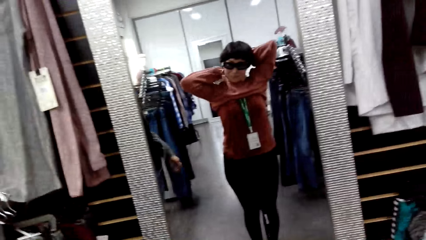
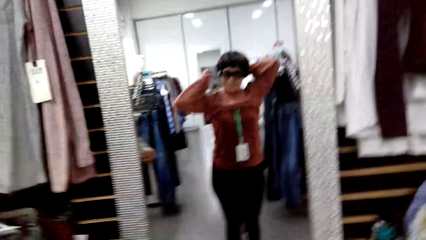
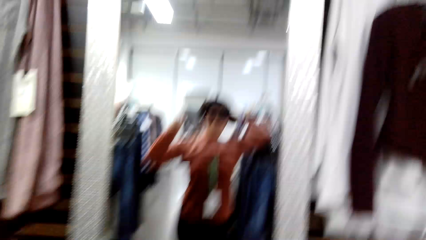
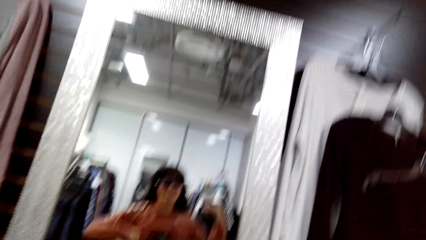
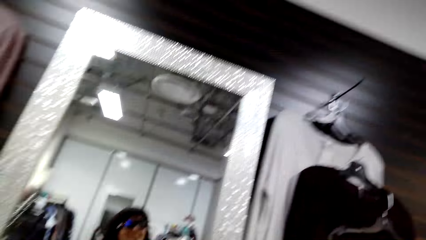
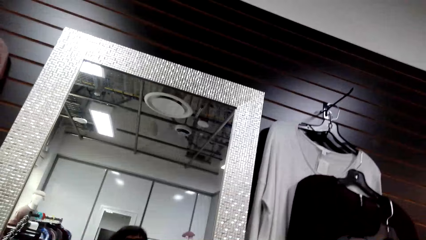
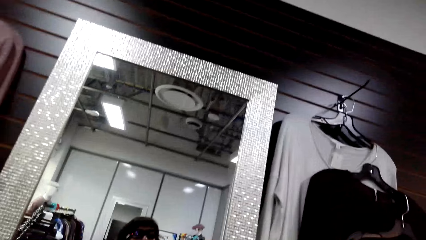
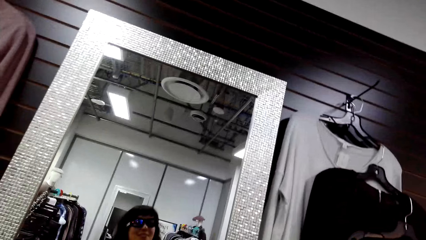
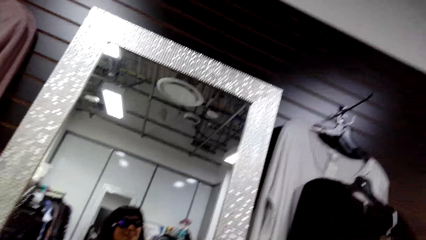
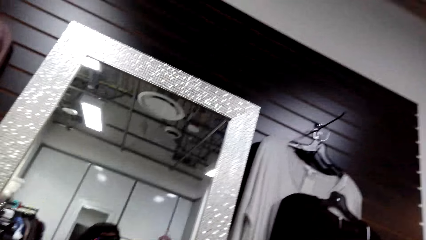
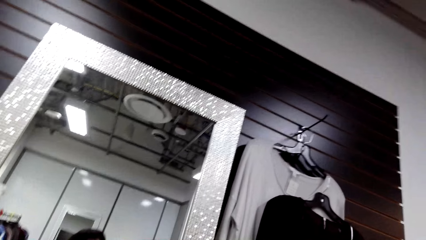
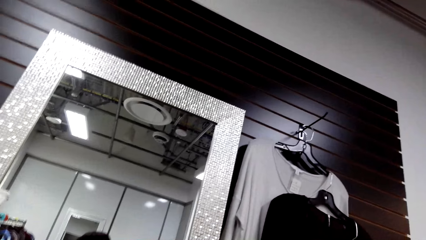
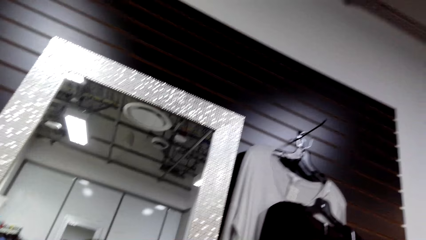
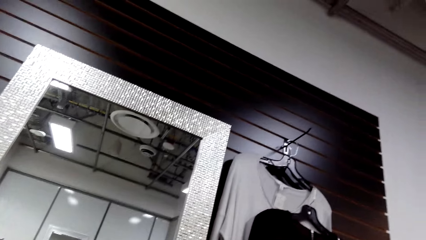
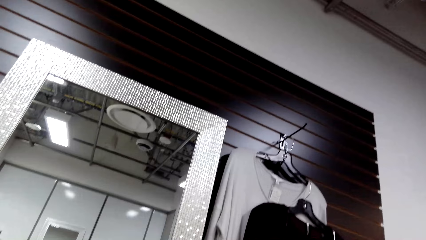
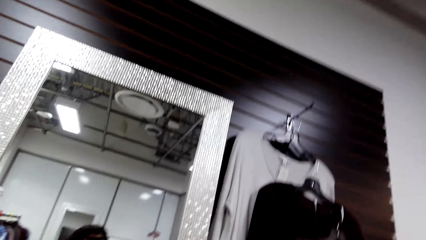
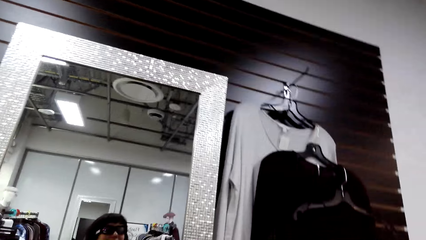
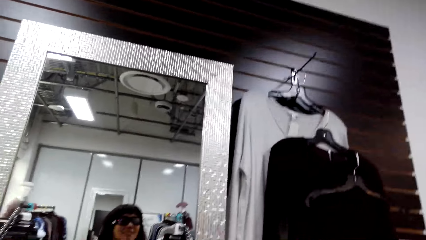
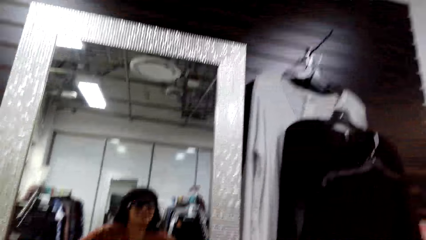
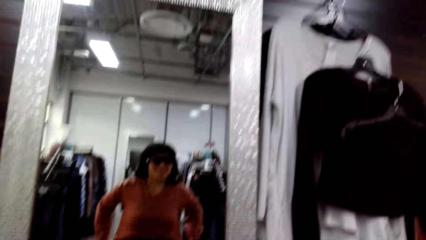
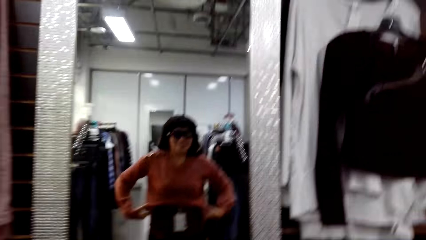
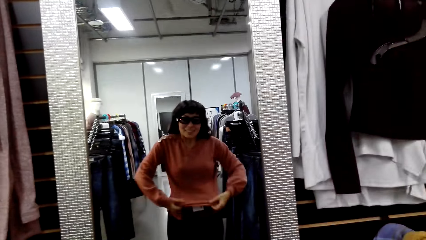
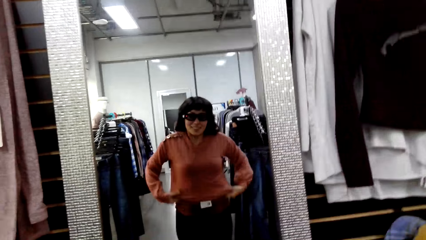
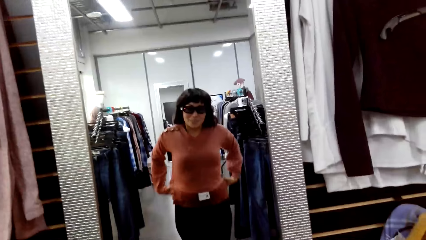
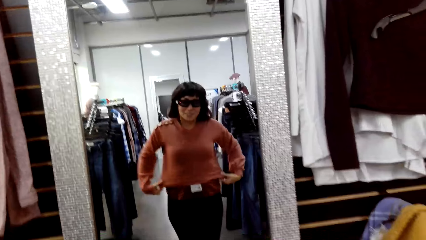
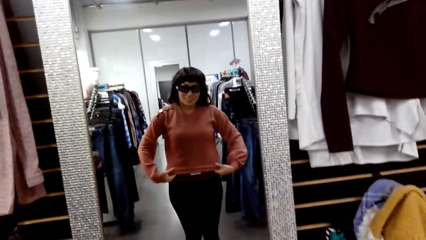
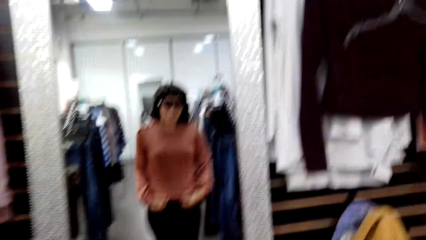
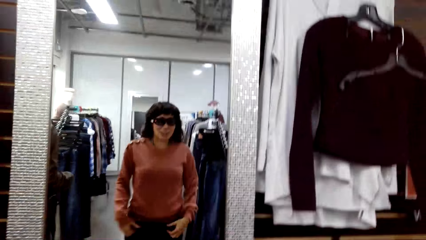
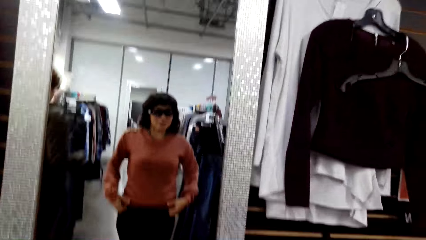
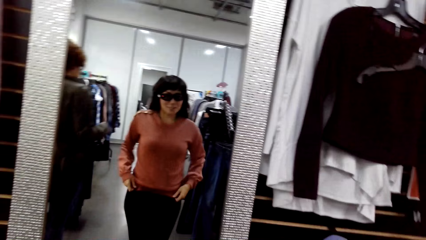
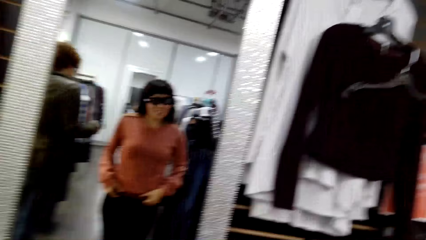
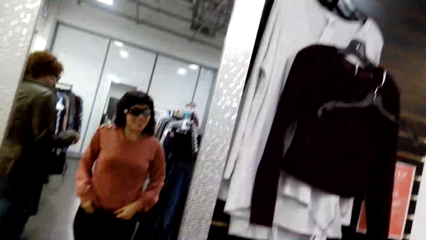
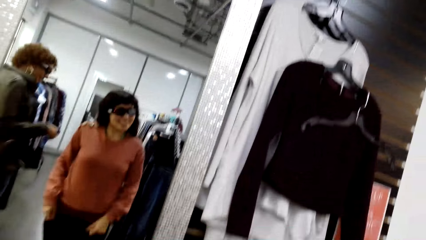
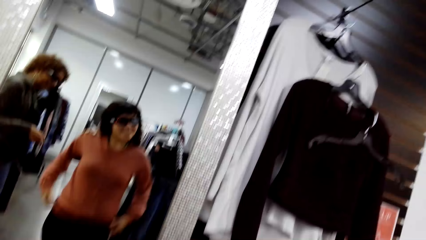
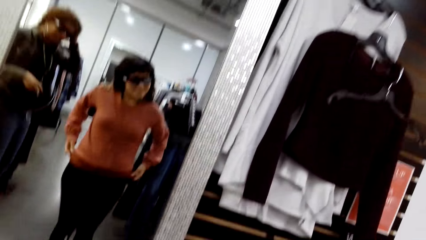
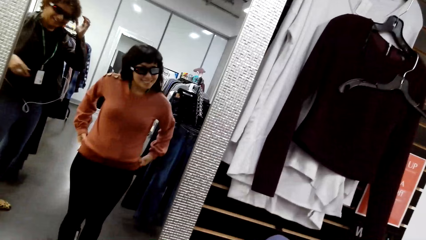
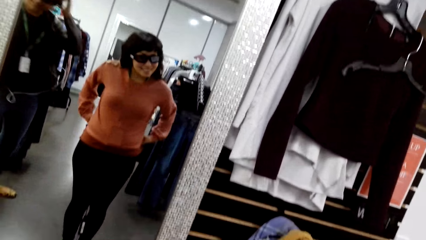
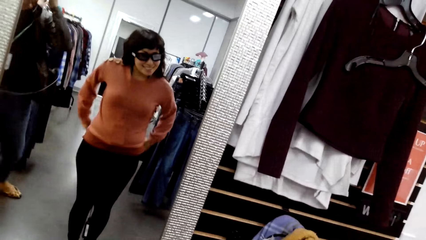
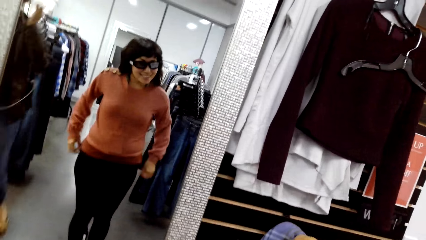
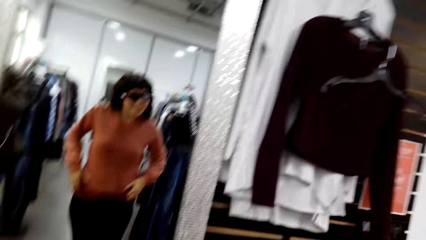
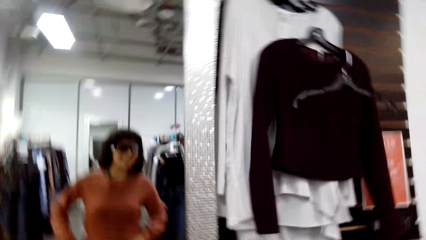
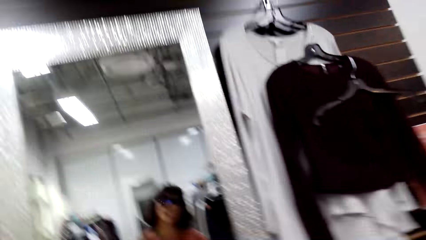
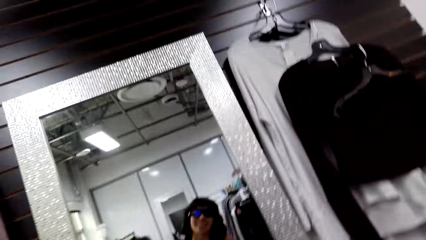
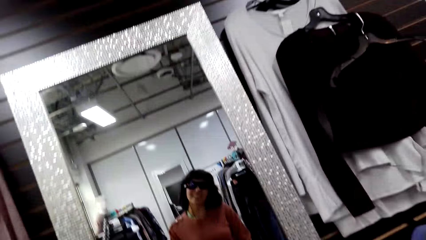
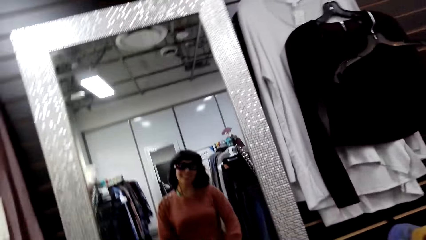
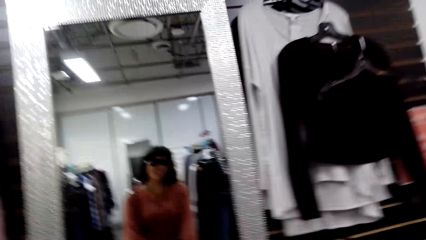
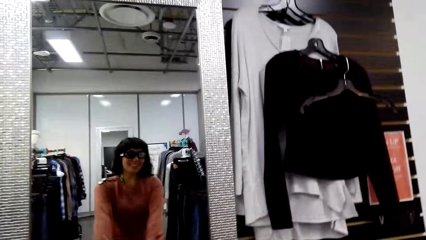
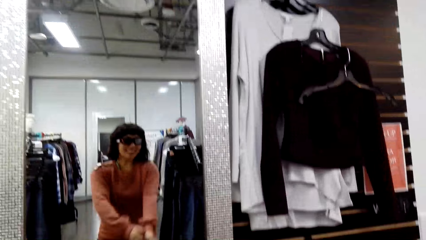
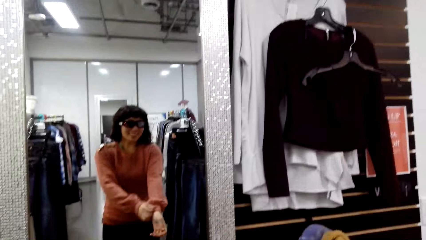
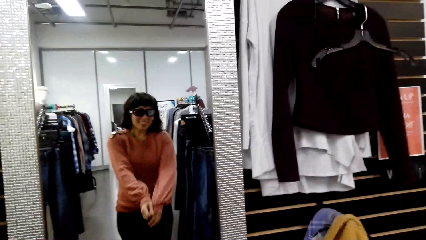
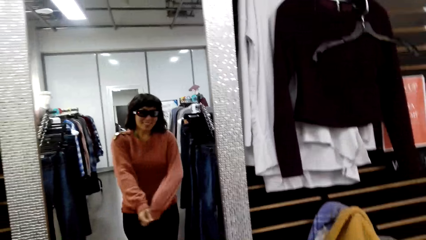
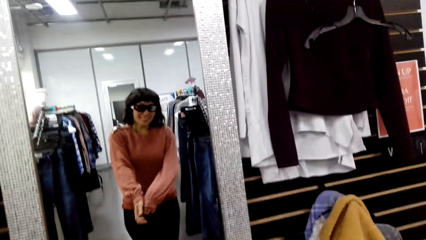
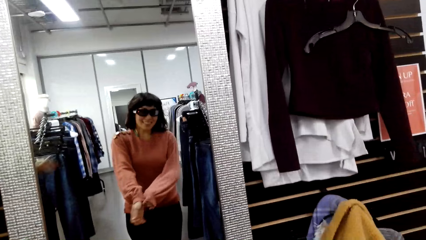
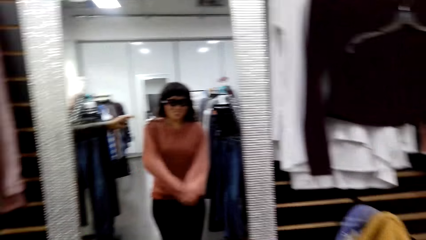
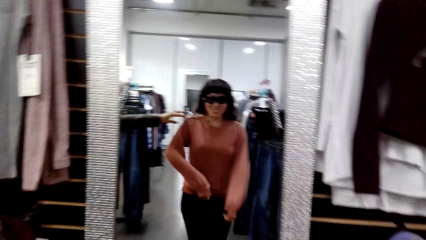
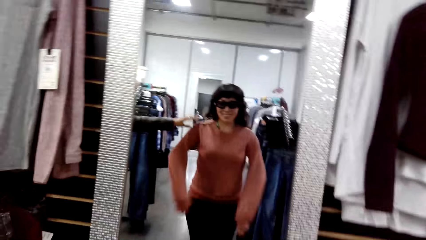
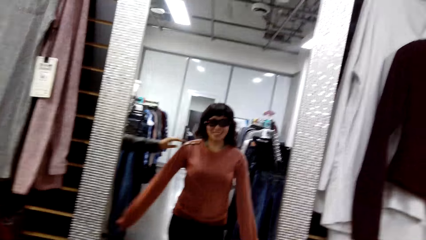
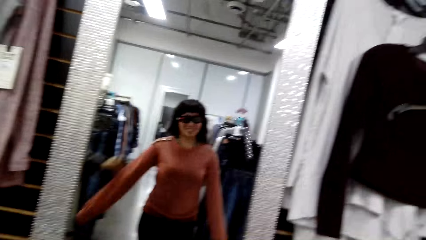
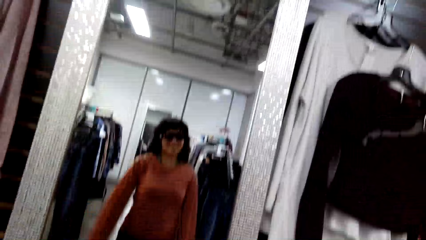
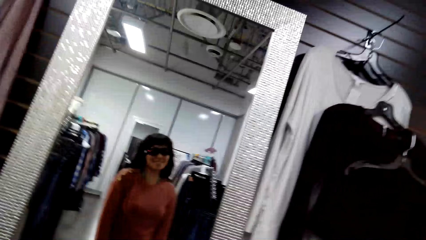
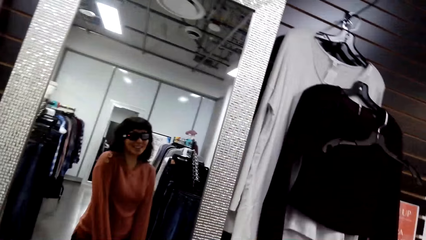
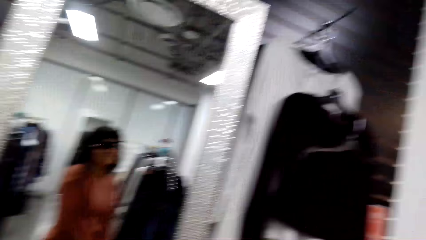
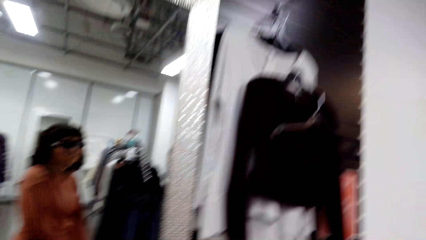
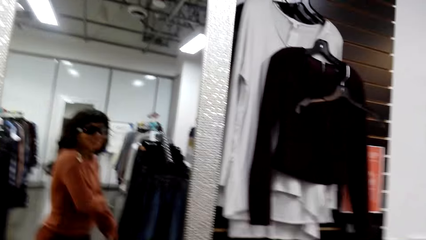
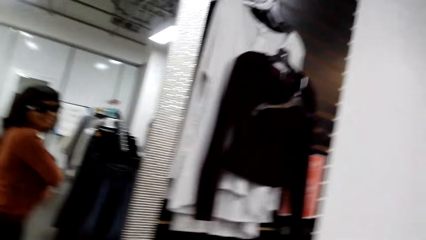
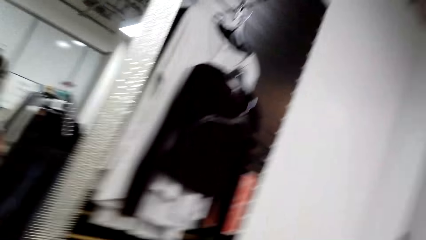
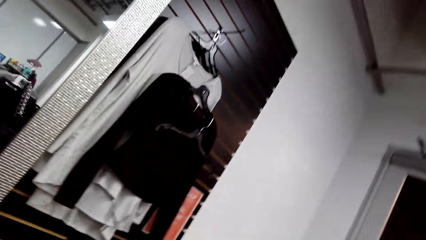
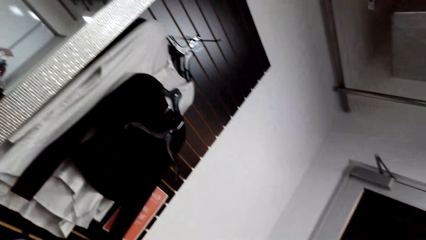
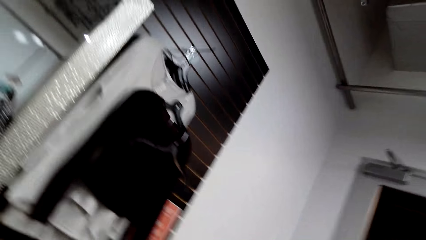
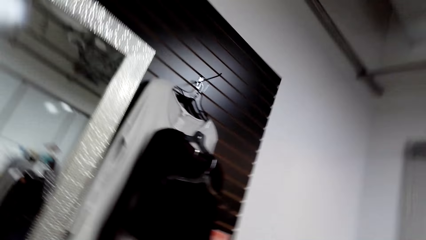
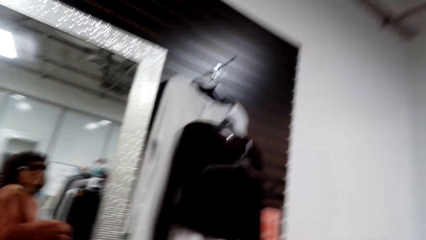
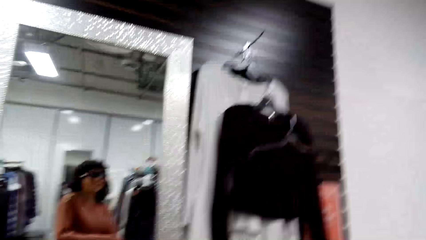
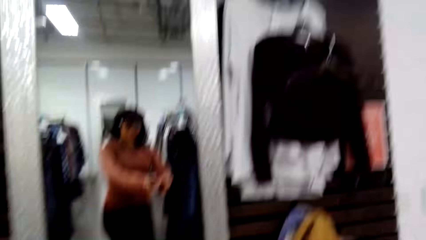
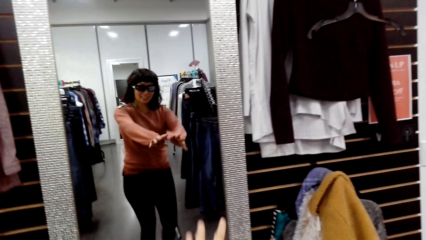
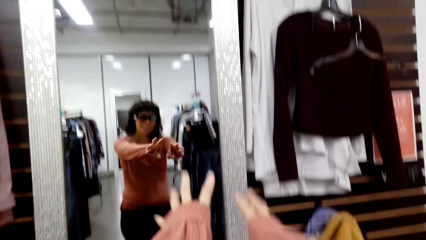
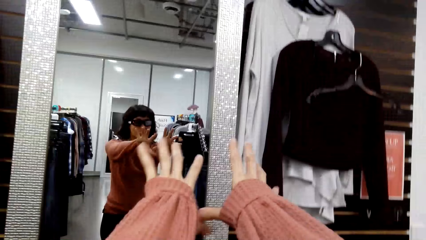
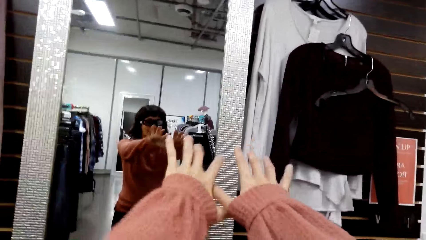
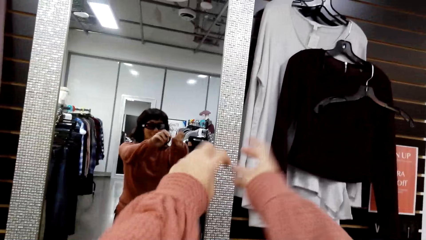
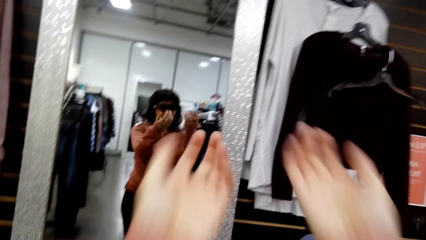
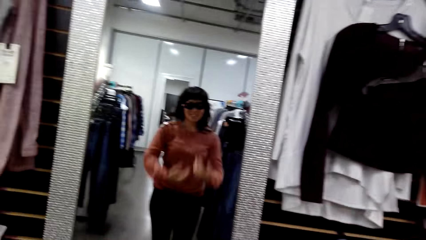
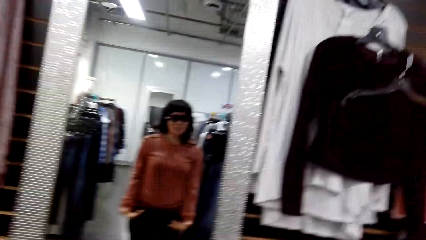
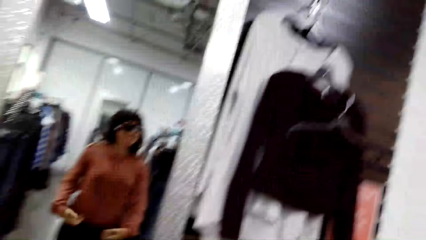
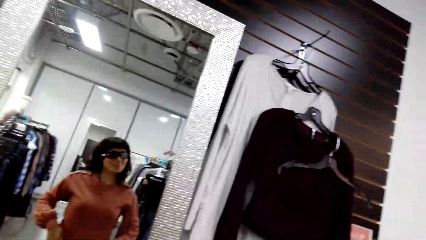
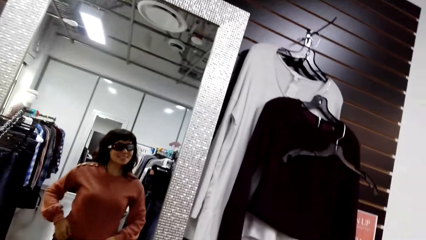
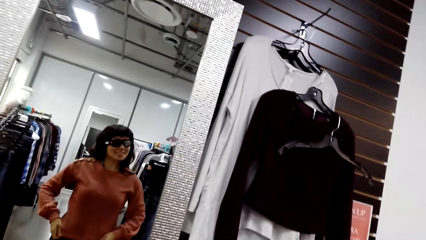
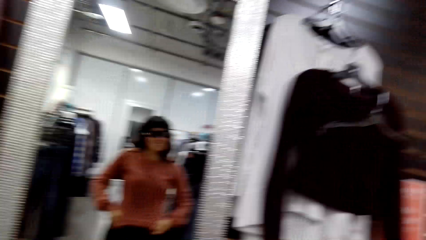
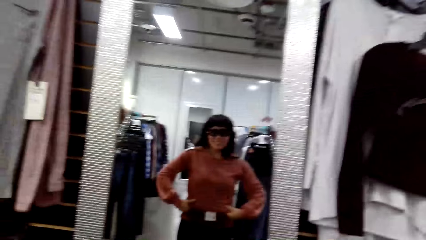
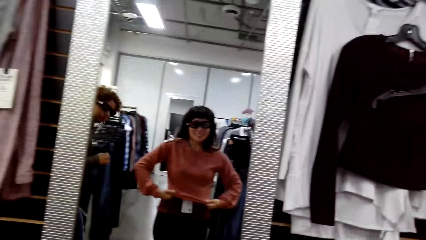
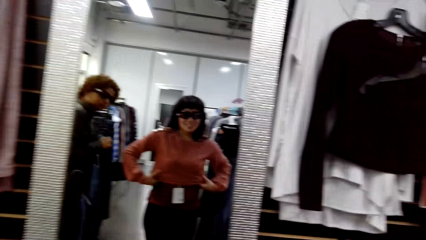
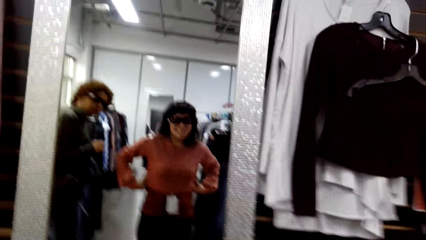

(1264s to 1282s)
The camera wearer straightens her hair. She straightens the cloth. A woman walks beside the camera wearer. The camera wearer laughs. She stretches her hands.
